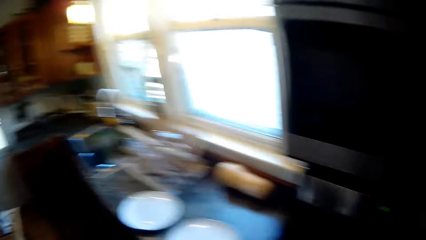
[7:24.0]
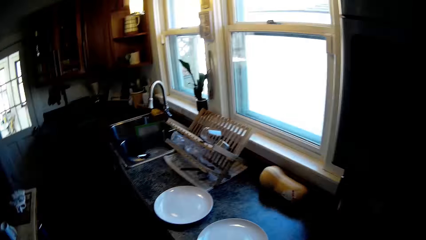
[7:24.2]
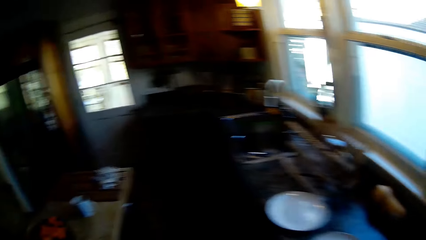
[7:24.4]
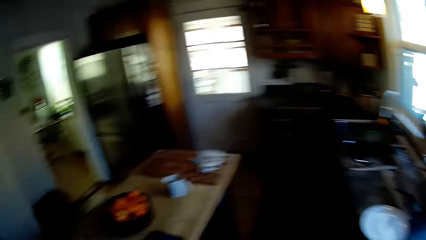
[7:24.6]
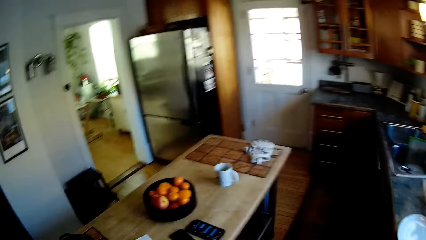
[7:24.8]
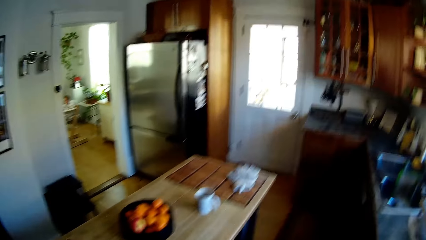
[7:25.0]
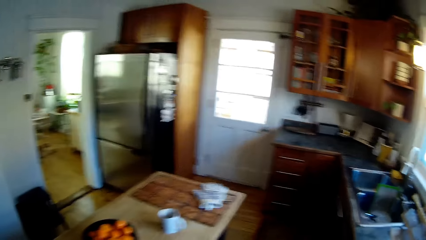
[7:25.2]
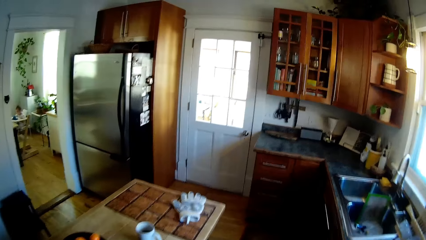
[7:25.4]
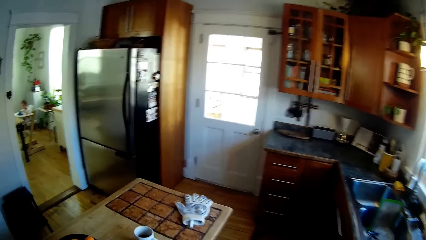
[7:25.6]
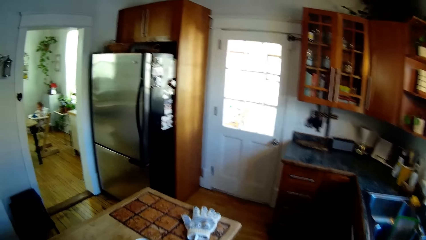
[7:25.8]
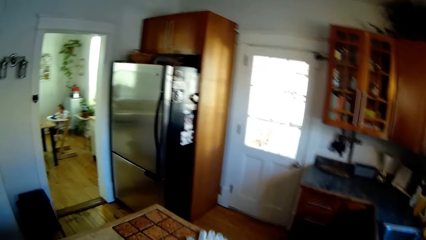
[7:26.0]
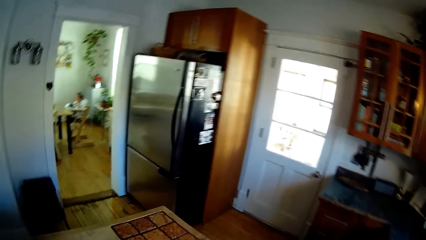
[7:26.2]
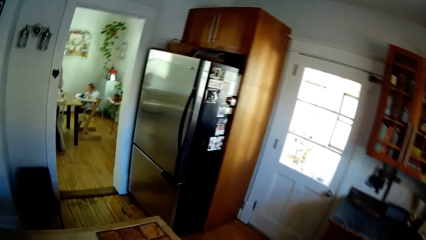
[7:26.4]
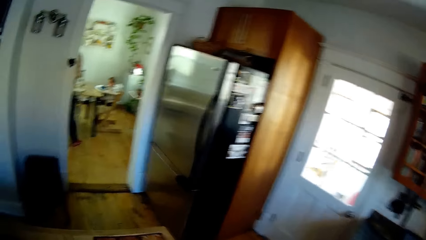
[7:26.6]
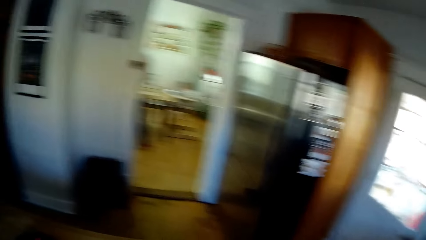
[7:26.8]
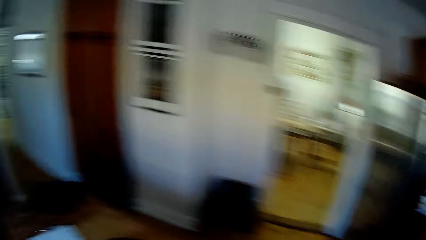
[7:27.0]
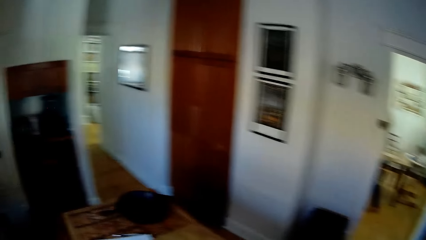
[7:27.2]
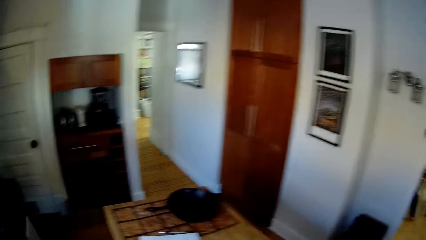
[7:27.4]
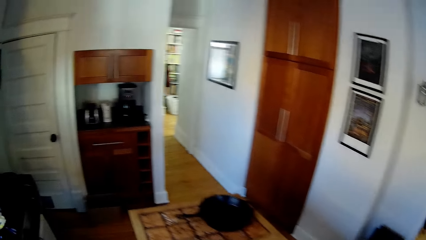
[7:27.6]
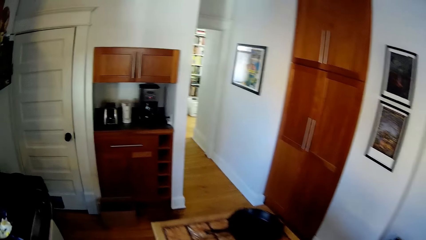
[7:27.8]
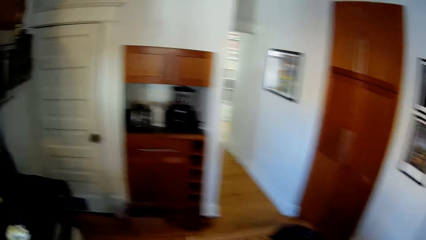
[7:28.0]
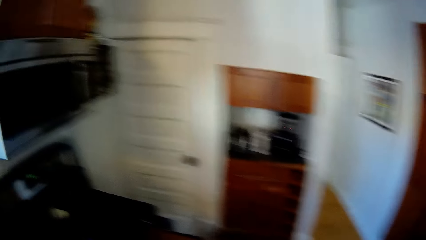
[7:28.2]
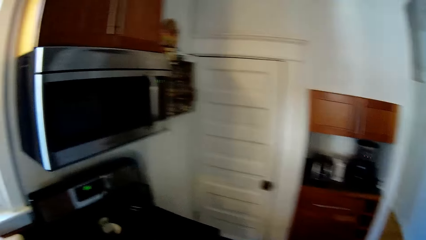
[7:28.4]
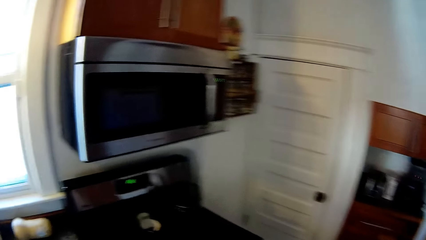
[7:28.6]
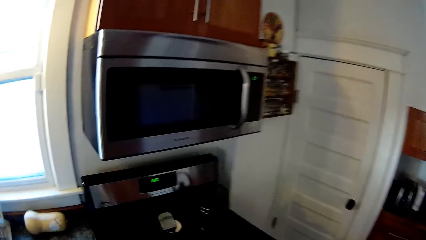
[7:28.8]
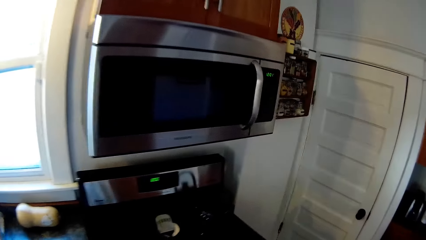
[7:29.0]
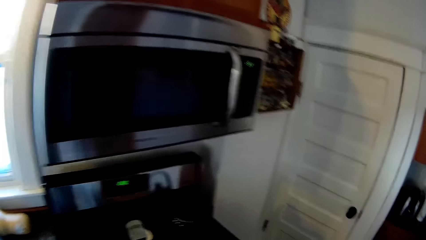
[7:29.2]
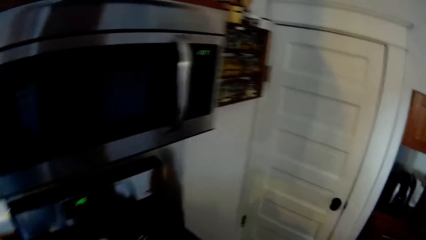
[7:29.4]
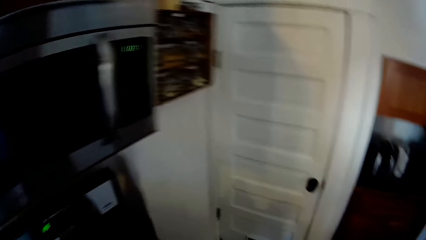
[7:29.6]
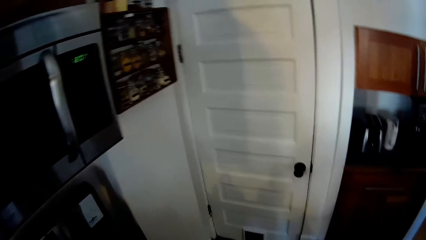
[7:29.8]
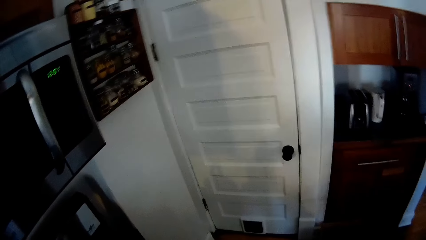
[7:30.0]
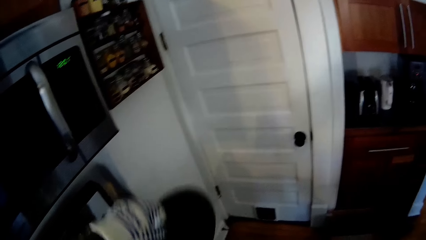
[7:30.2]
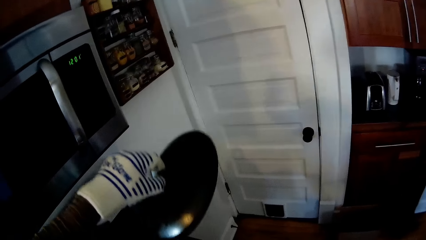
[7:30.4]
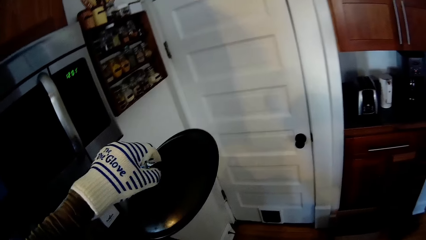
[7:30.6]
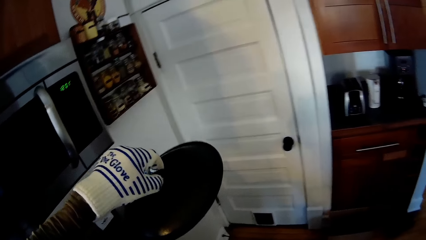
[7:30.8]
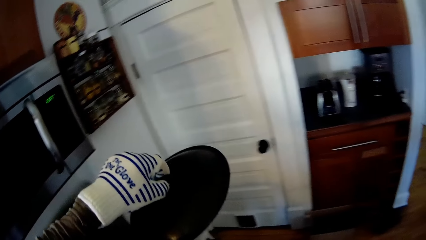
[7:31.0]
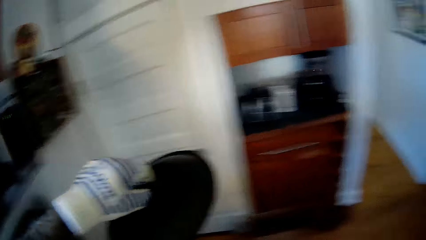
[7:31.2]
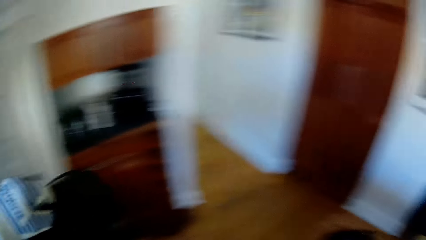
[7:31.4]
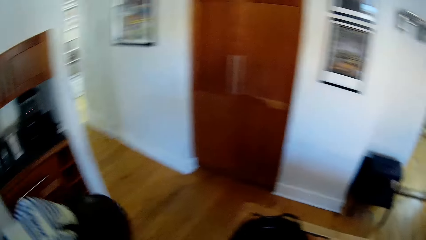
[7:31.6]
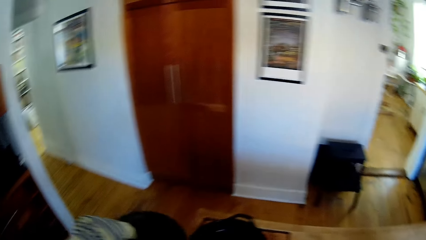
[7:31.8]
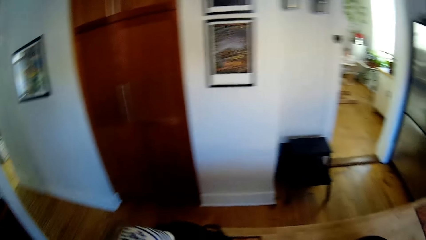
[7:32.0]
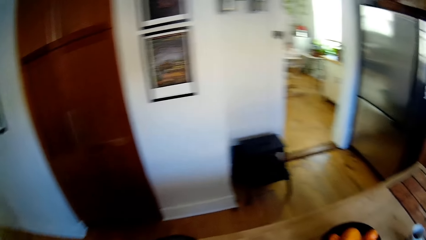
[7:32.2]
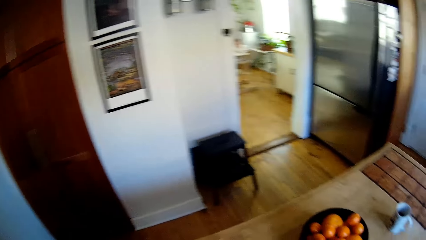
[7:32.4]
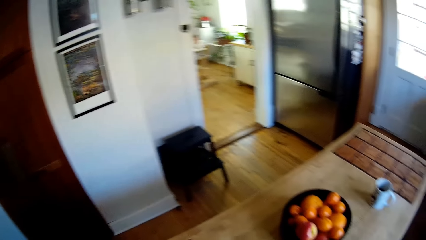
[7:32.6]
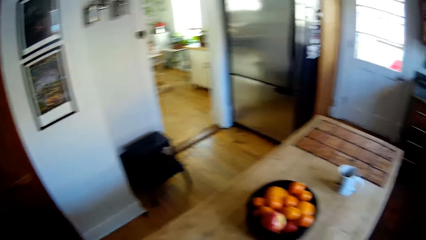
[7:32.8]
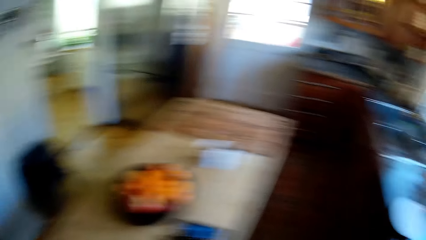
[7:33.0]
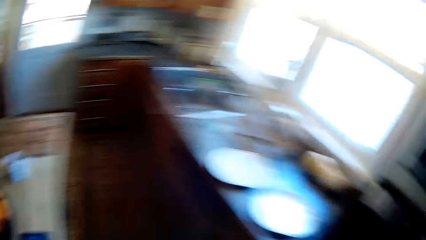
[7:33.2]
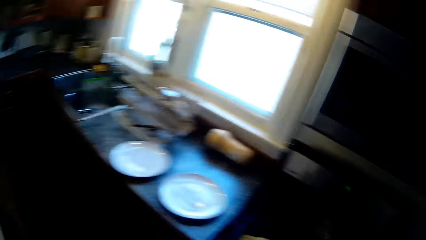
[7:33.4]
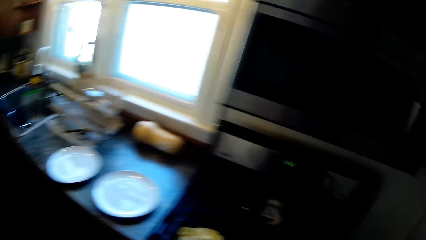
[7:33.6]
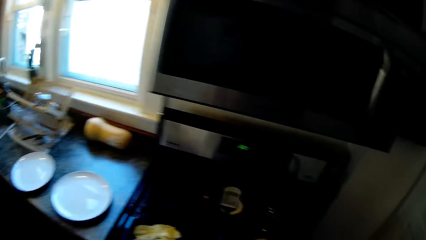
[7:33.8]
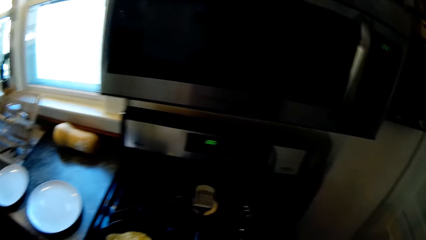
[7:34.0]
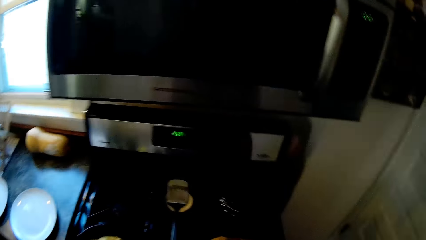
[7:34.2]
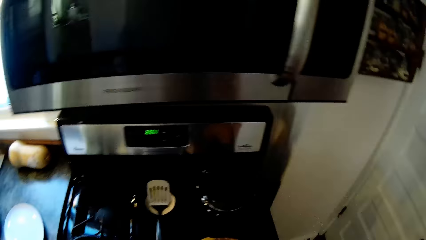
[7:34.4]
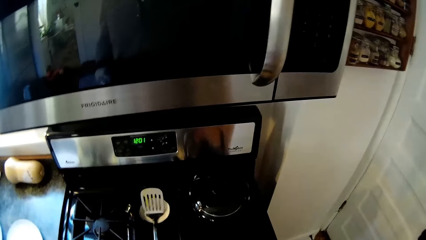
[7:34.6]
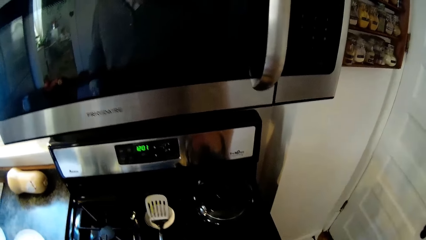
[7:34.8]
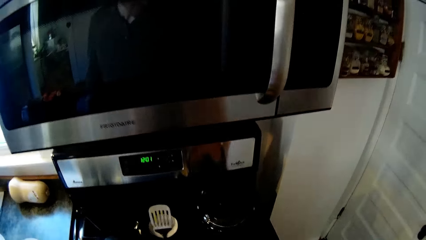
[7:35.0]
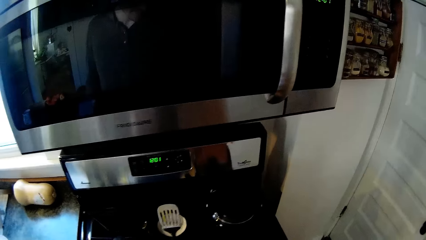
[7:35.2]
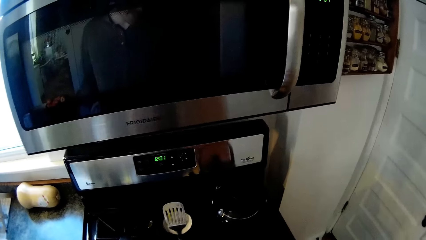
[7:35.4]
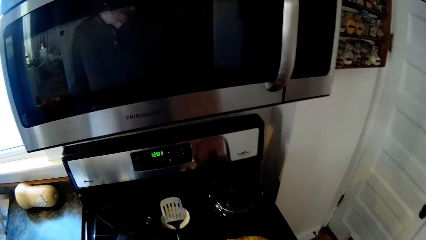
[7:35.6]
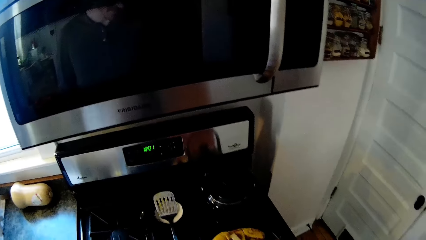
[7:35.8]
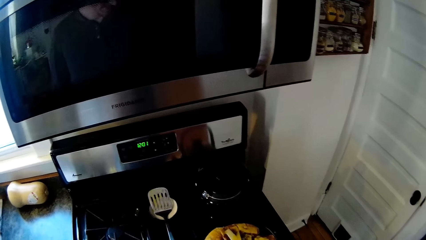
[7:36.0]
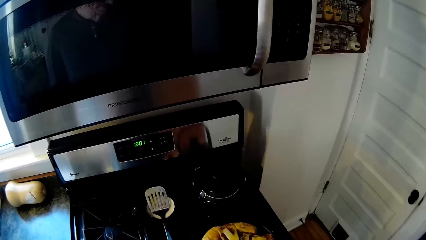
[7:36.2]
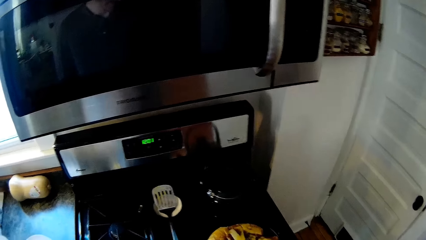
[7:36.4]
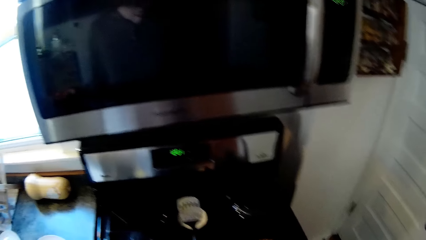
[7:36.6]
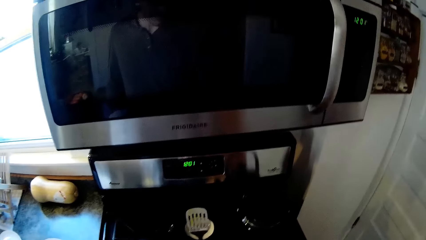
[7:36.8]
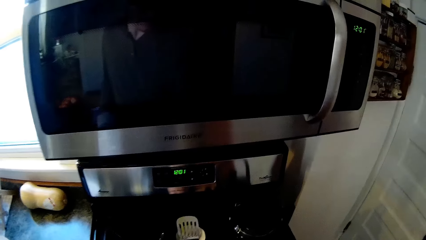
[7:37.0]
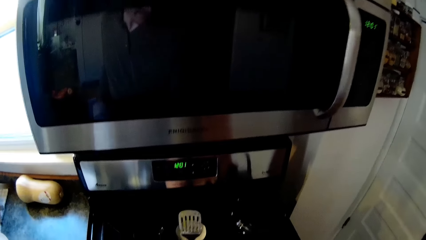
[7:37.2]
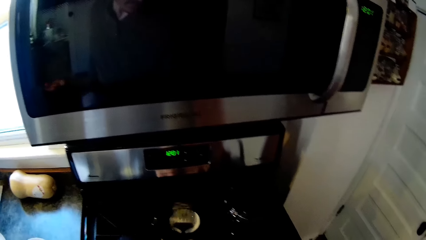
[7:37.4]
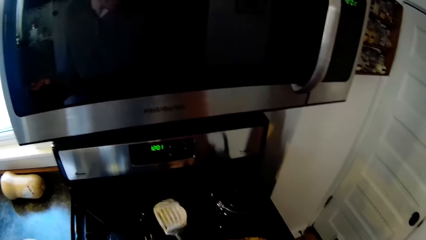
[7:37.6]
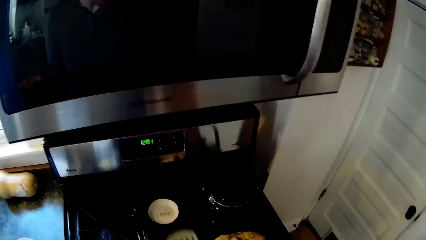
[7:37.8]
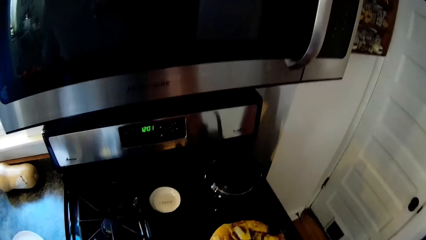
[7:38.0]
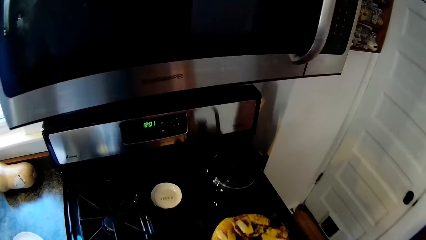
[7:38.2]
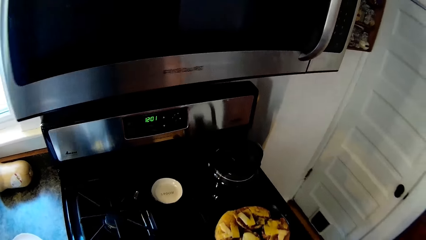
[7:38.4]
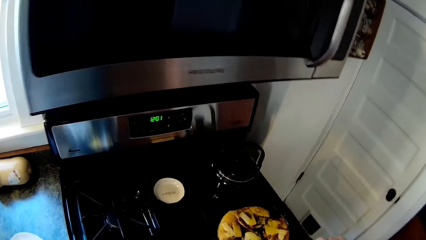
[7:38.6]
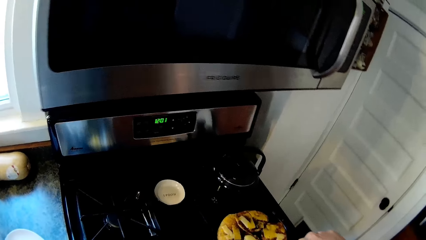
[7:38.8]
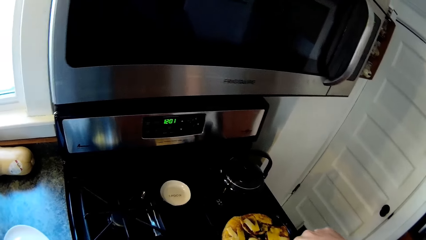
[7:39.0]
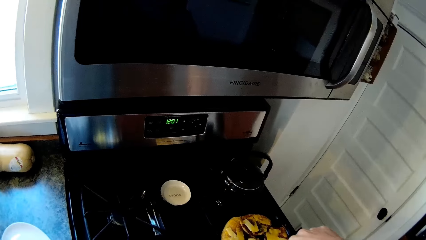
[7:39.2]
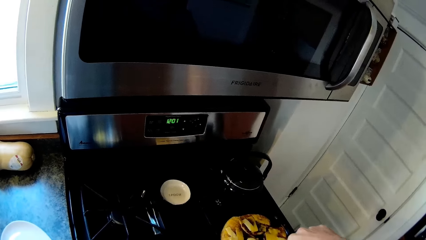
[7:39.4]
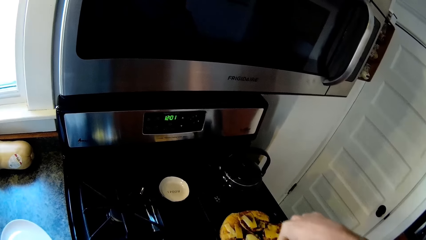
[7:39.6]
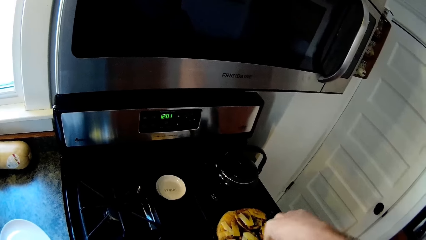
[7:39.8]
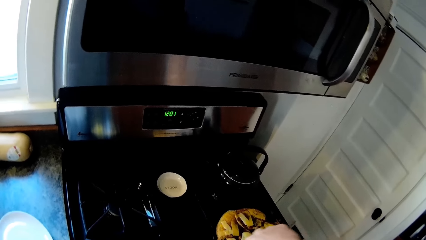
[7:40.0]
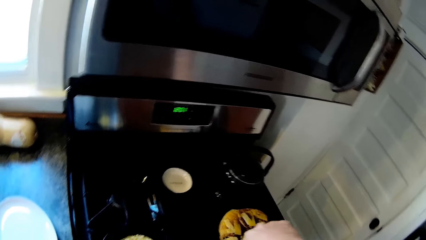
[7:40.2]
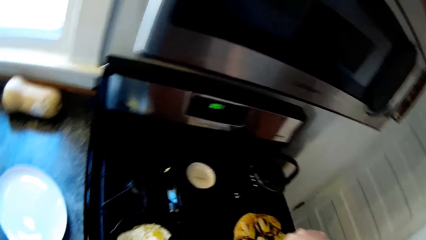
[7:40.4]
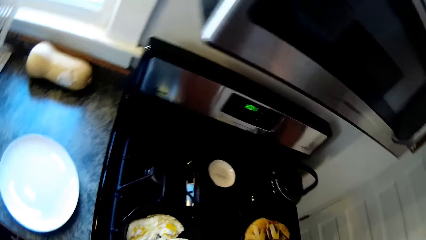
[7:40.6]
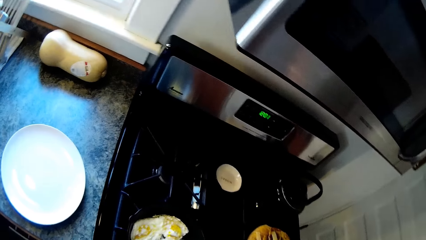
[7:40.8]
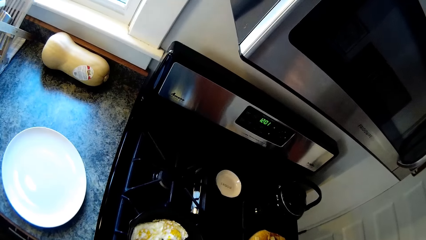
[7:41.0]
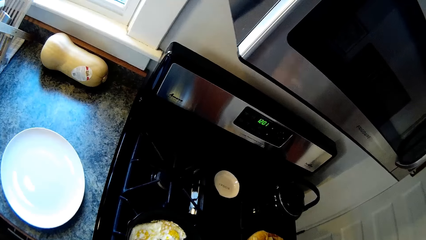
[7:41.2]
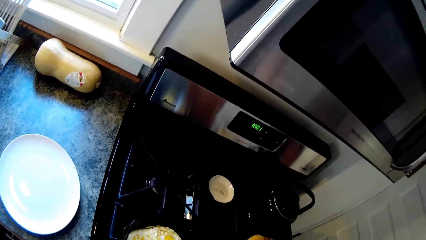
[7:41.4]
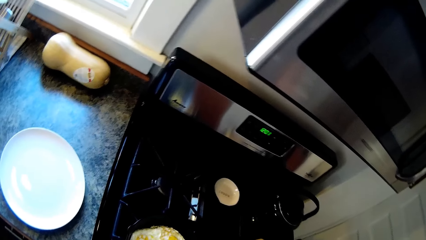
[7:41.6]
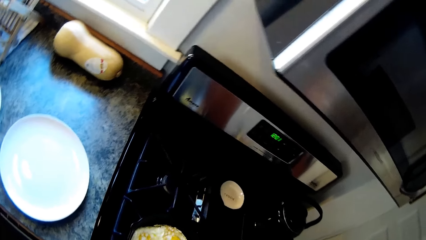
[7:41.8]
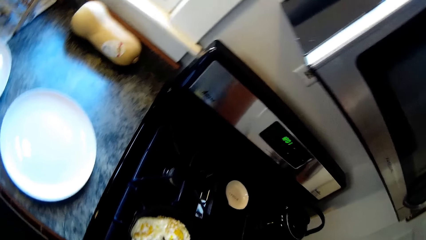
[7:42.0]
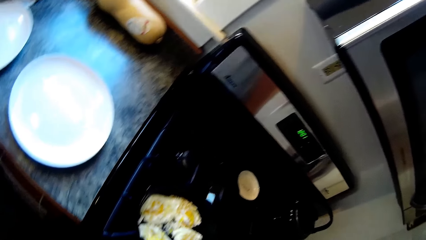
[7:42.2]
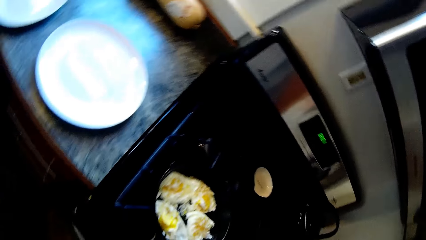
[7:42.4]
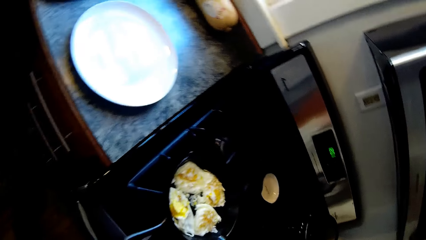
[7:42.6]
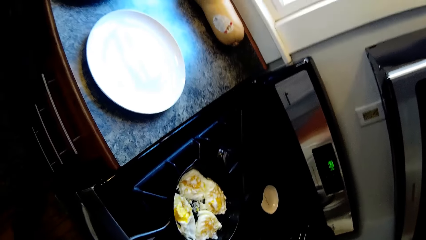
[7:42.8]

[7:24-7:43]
The camera wearer looks around. He lifts a cover of the pan on the cooker with his left hand. He converses with the woman. He picks up the spoon or spatula spoon on the cooker with his right hand. He lifts his right hand.
